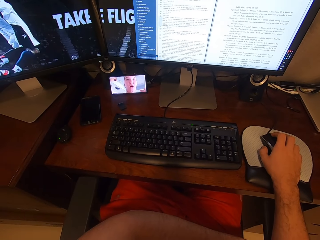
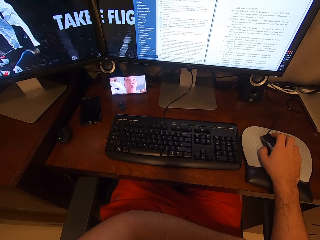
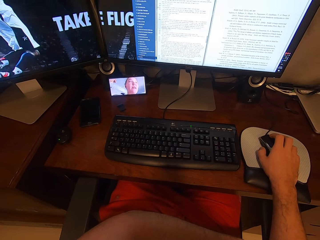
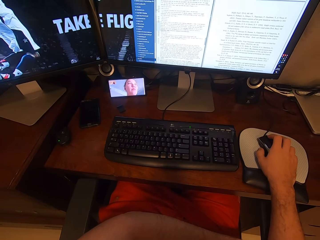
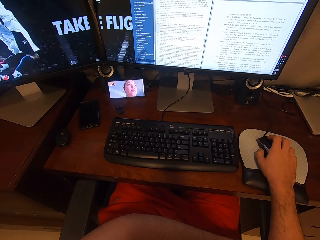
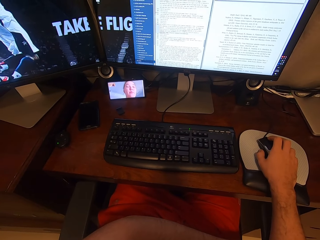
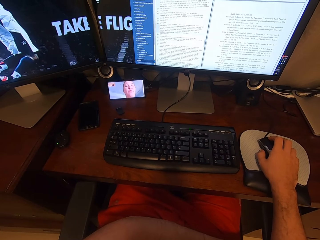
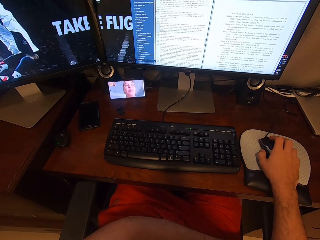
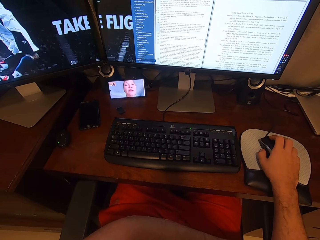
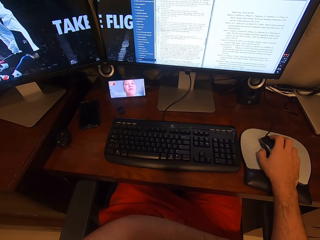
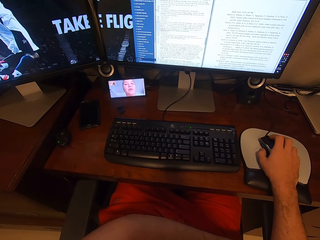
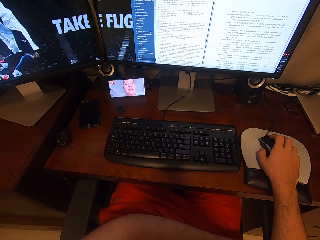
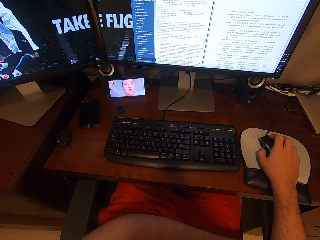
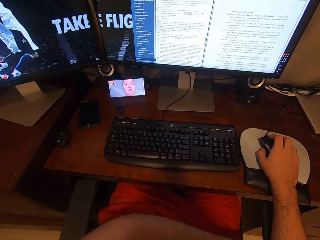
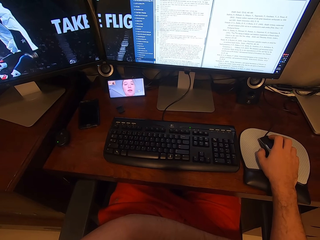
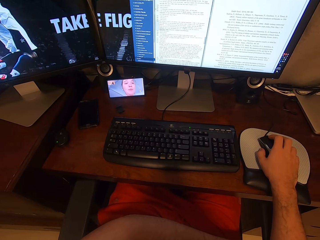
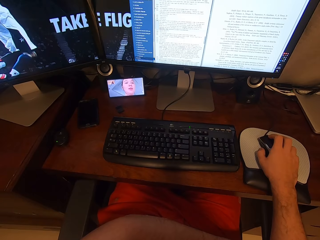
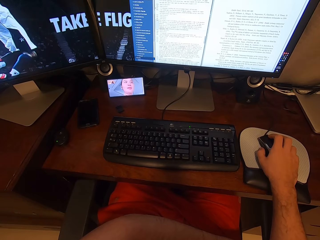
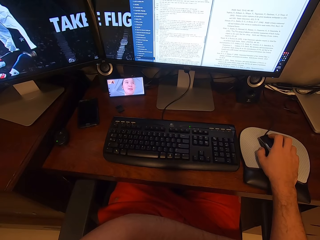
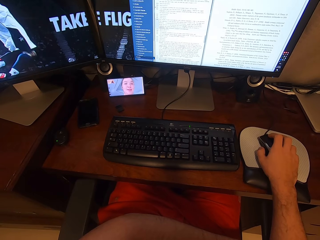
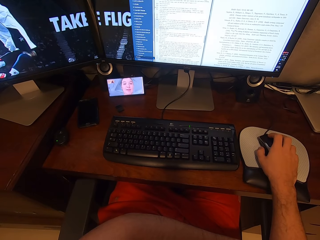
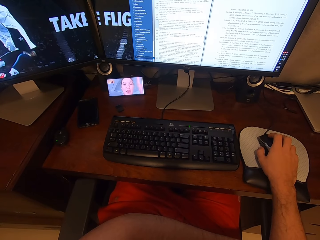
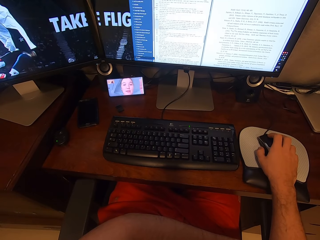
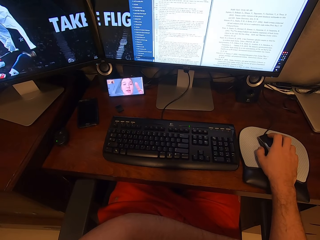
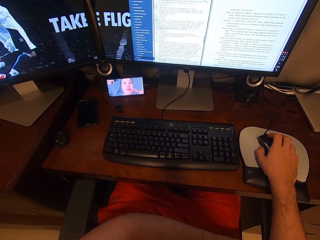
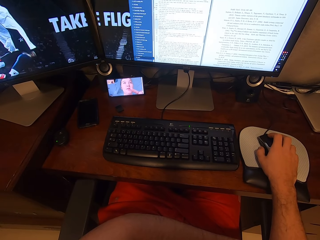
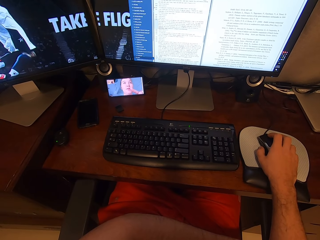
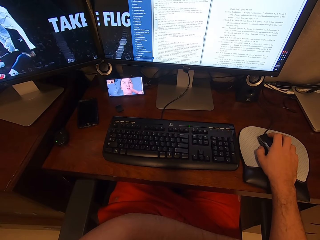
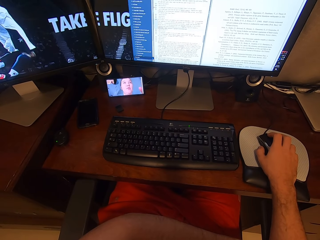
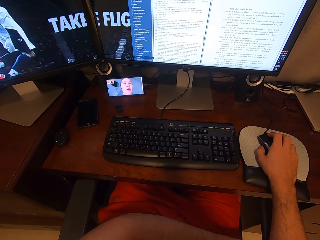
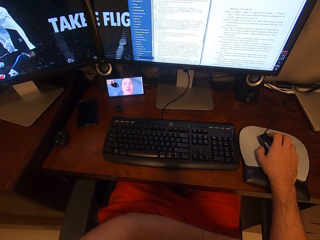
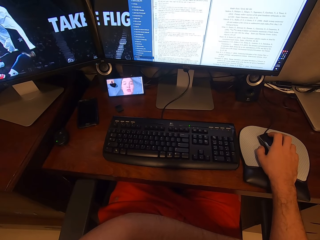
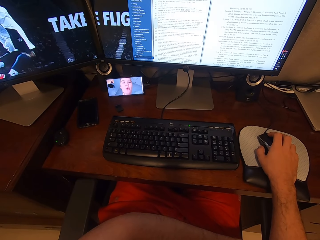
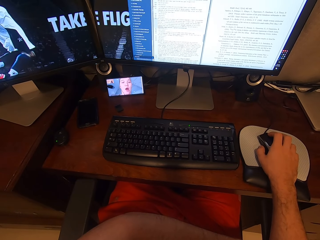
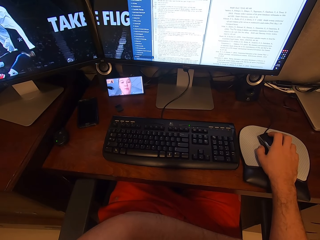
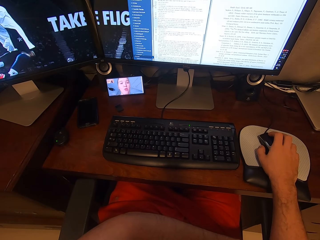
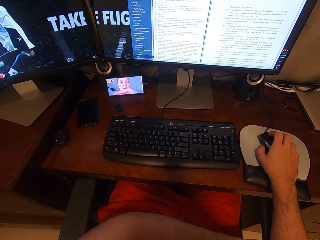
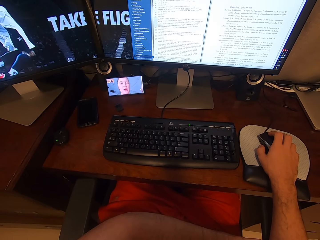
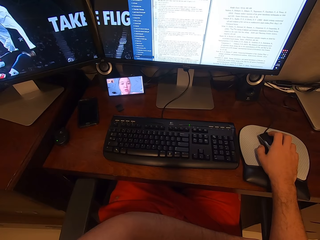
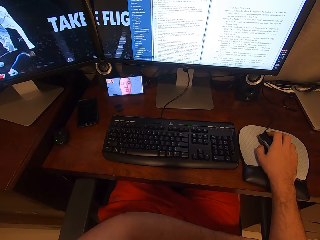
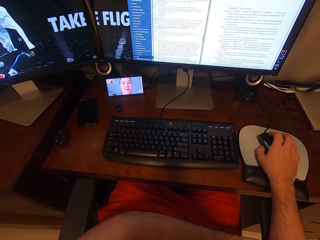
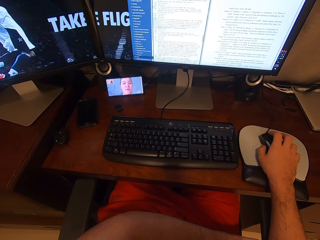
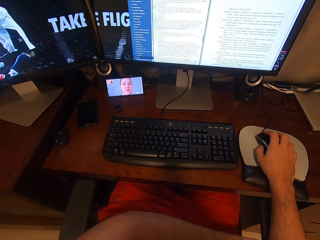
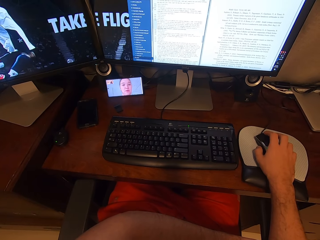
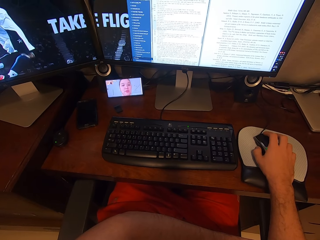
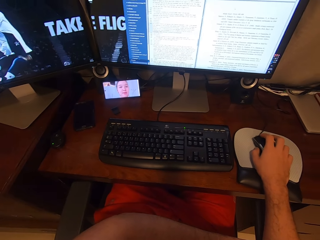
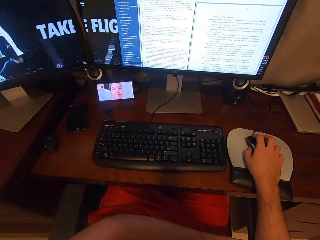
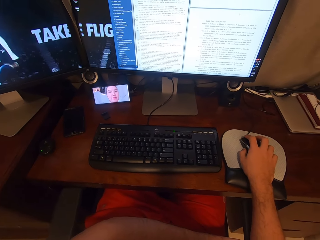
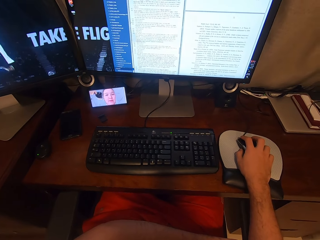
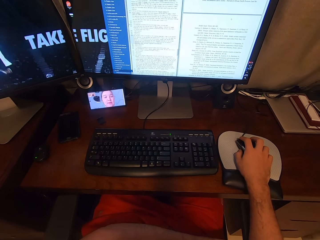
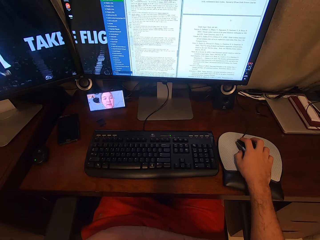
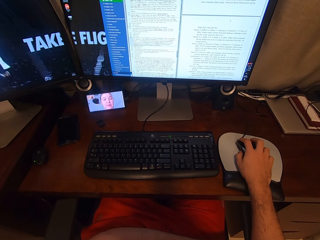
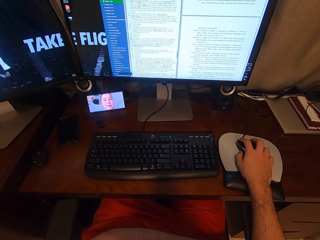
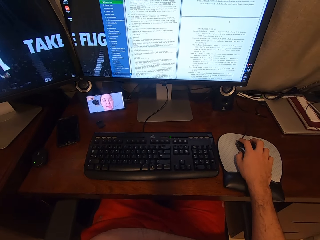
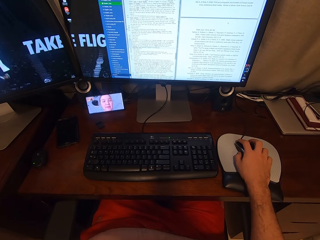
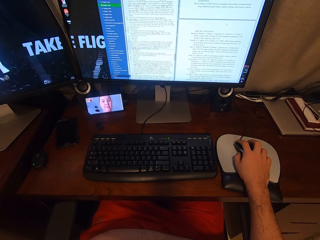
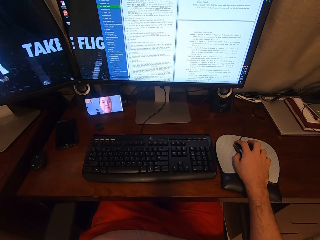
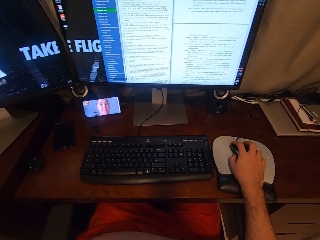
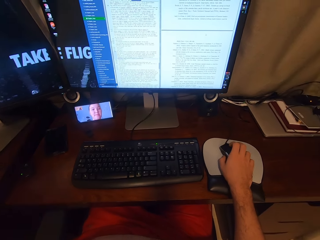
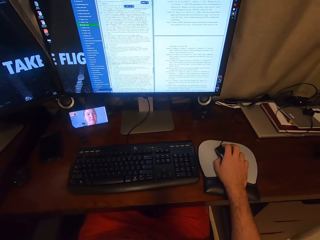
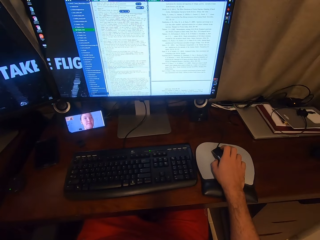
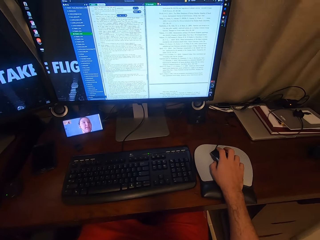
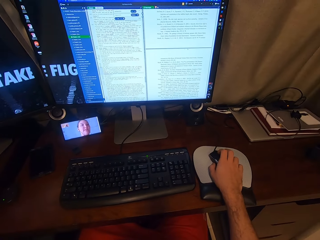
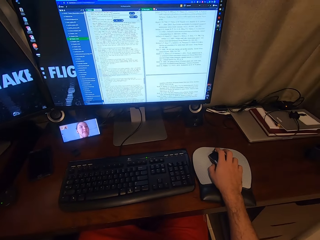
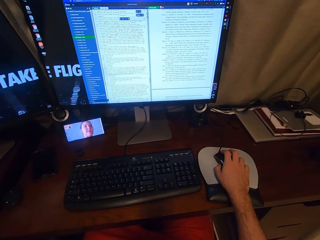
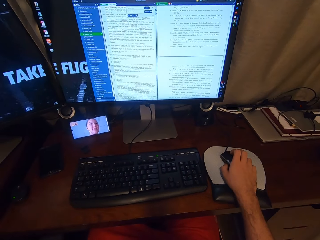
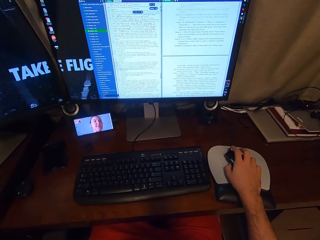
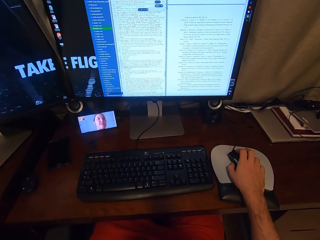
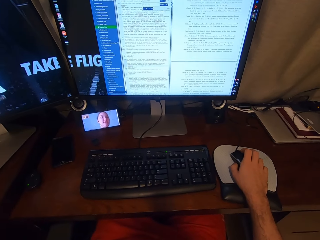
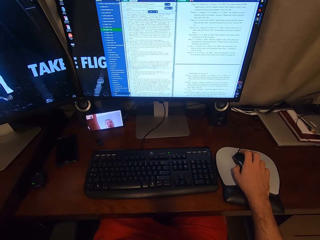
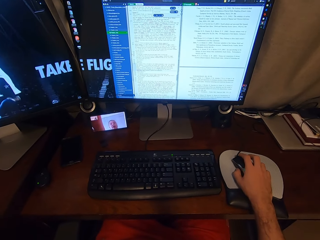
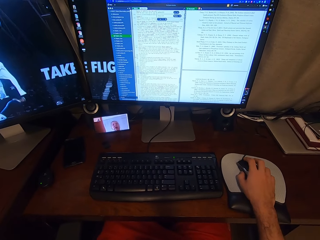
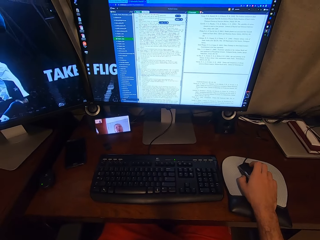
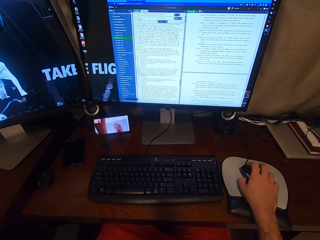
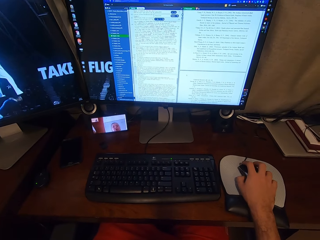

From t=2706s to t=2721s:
The camera wearer slightly moves the USB mouse in his right hand. He scrolls on the USB mouse attached to a desktop computer with his right hand.

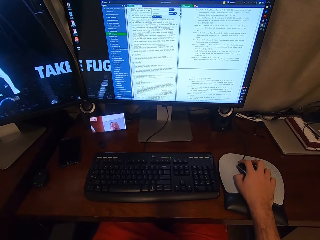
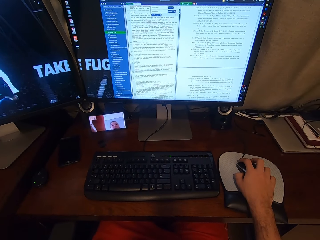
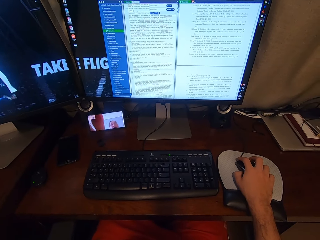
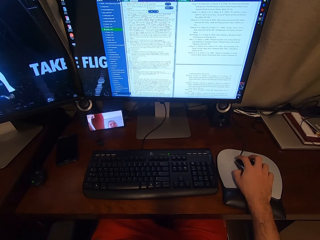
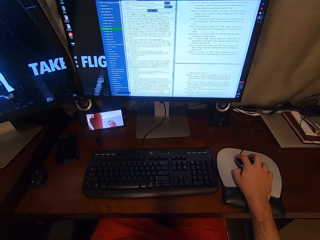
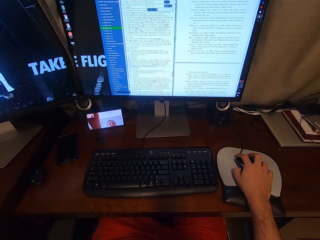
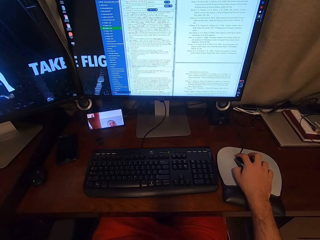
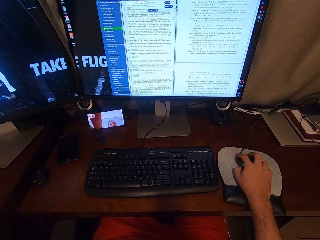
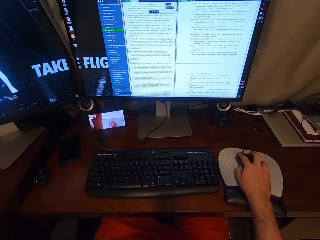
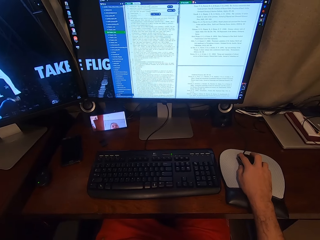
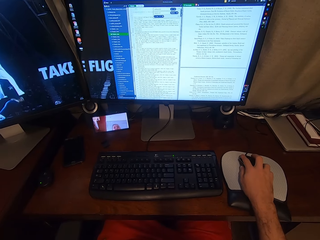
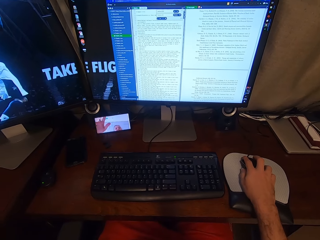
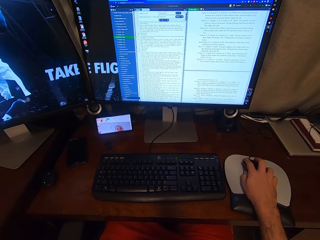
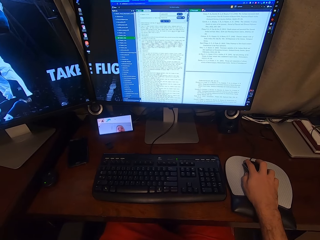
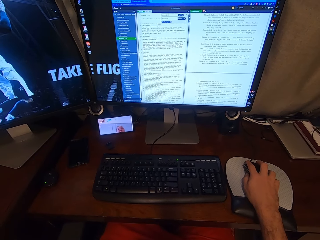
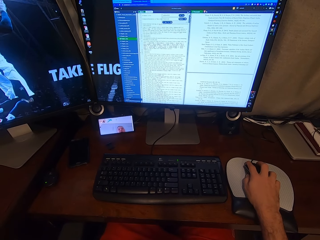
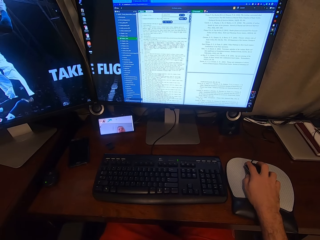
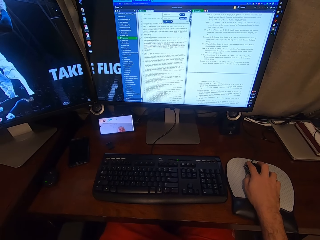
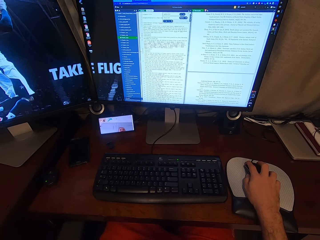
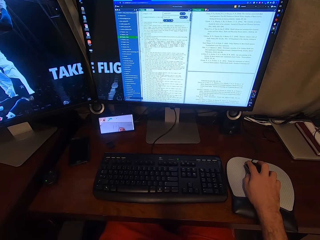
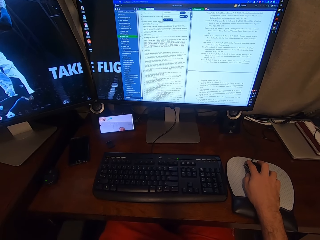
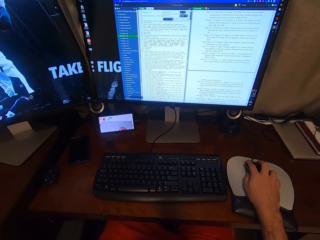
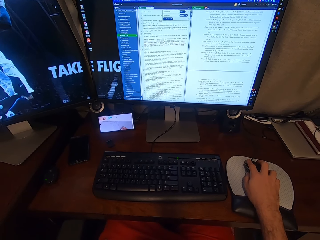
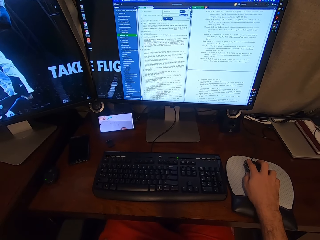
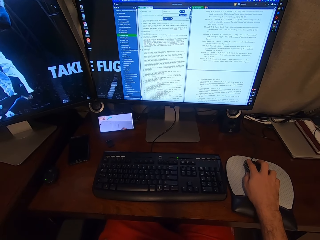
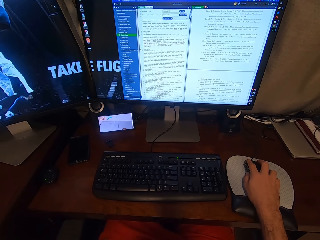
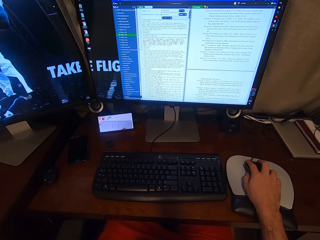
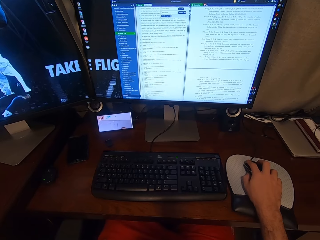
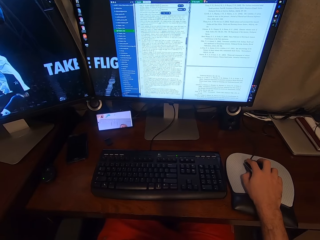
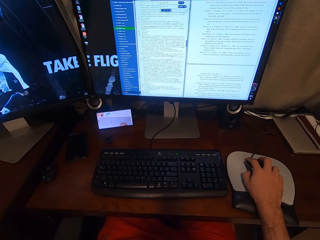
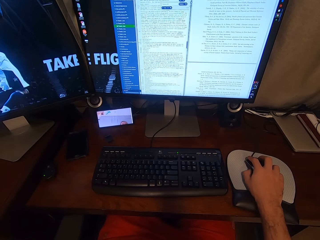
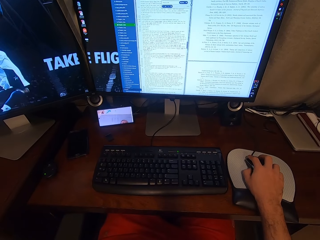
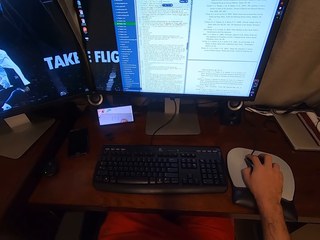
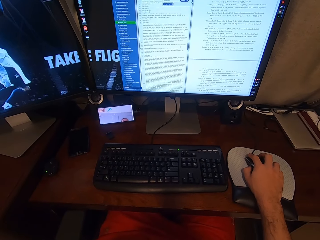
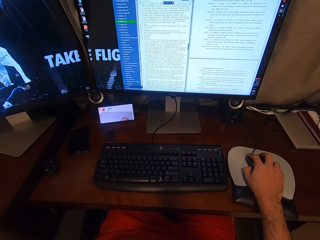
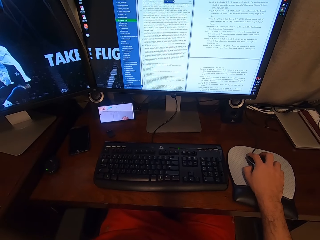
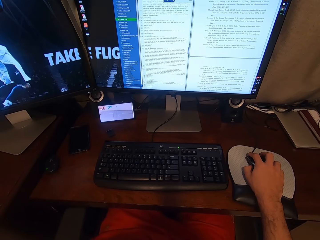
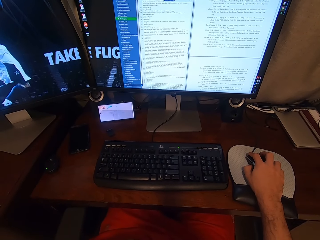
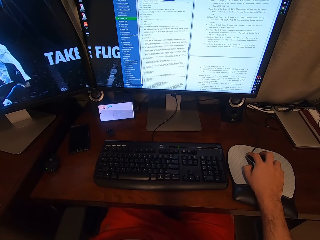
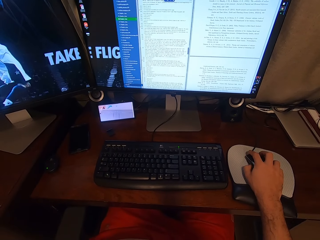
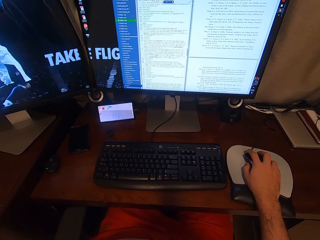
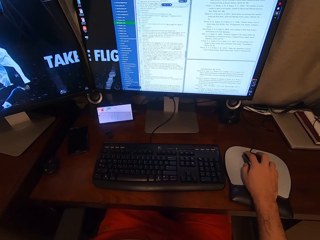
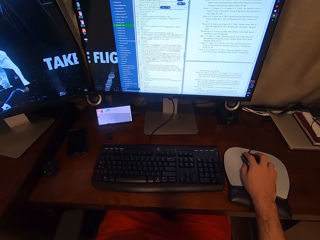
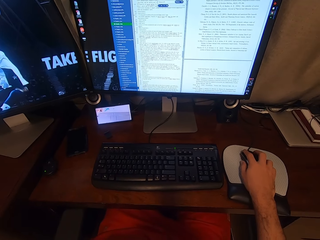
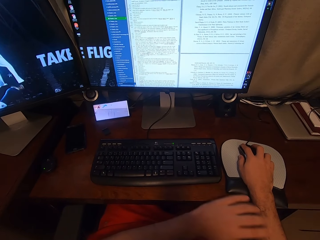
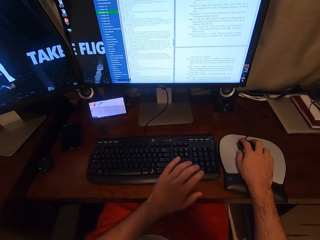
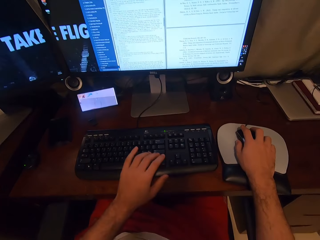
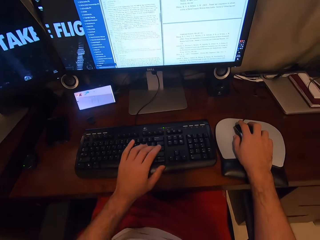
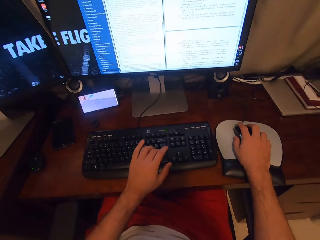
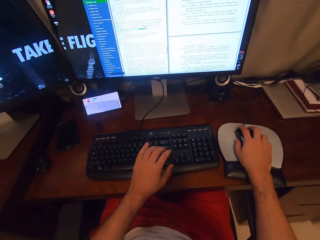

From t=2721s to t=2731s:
The camera wearer looks at the phone. He clicks on the USB mouse attached to the desktop computer with his right hand. He types on a keyboard attached to the desktop computer with his left hand.
